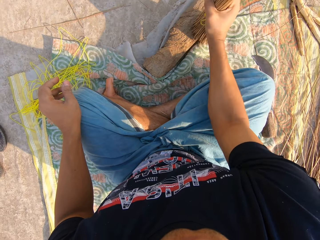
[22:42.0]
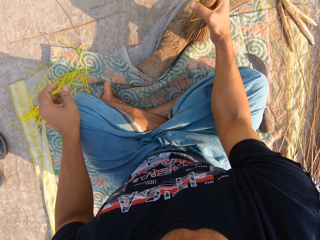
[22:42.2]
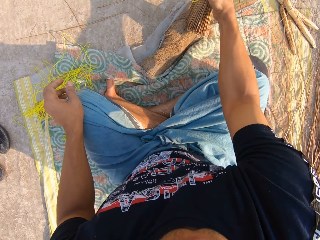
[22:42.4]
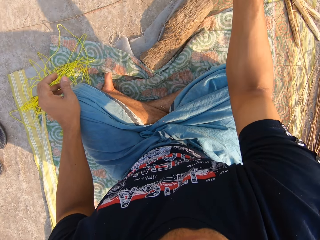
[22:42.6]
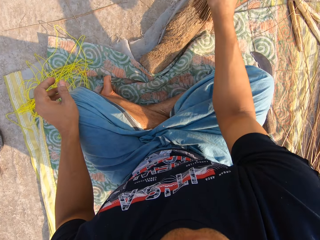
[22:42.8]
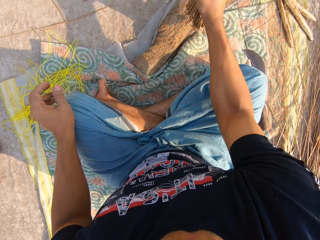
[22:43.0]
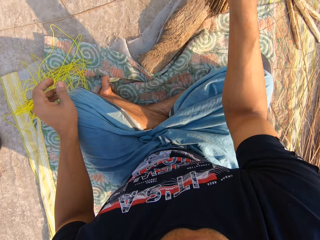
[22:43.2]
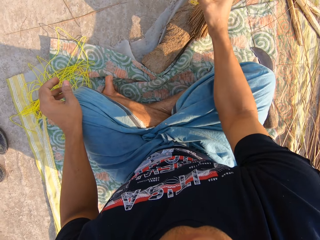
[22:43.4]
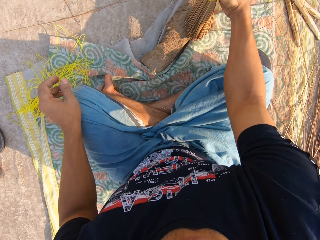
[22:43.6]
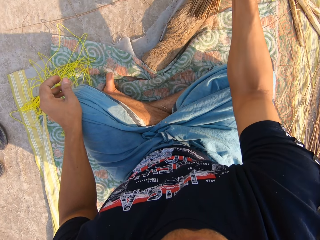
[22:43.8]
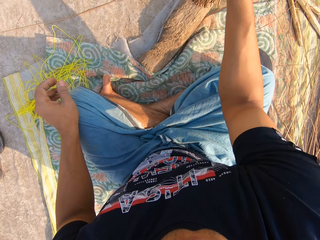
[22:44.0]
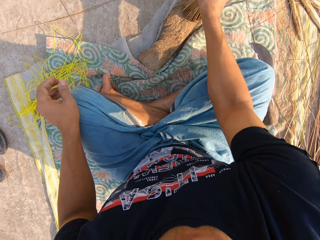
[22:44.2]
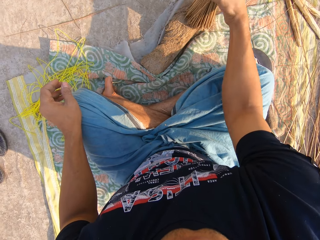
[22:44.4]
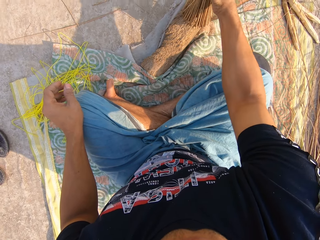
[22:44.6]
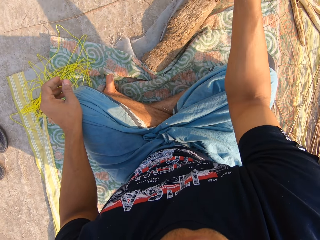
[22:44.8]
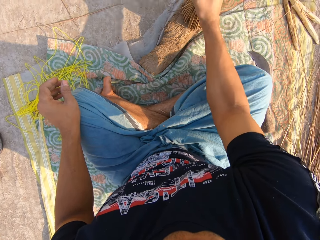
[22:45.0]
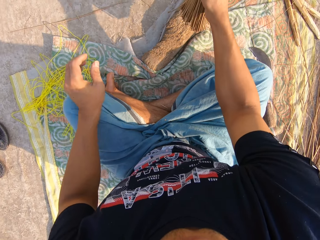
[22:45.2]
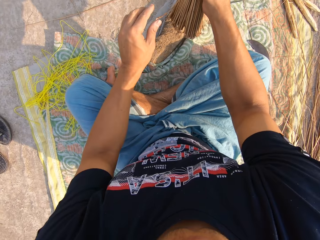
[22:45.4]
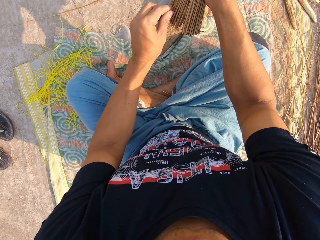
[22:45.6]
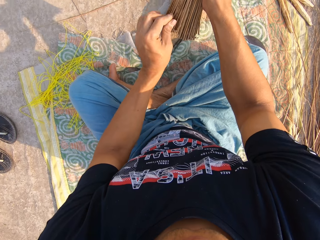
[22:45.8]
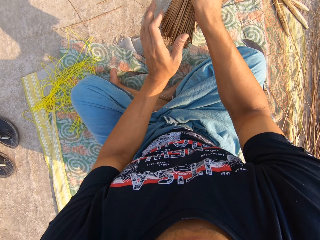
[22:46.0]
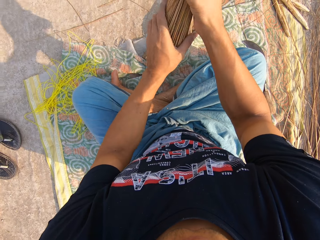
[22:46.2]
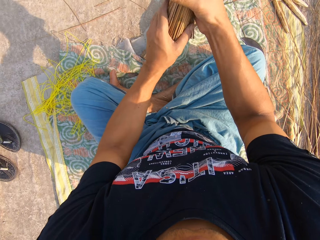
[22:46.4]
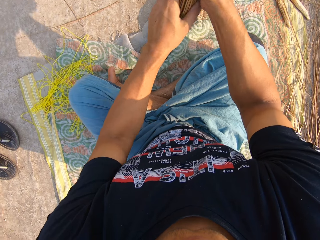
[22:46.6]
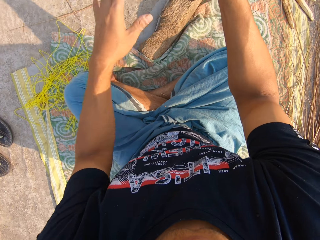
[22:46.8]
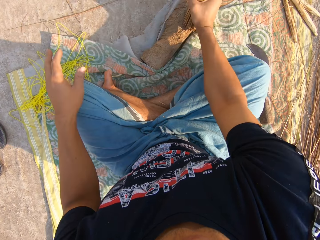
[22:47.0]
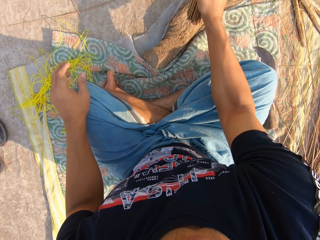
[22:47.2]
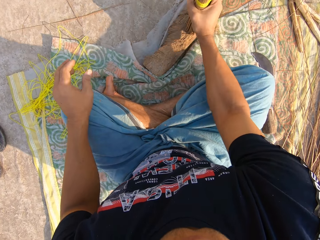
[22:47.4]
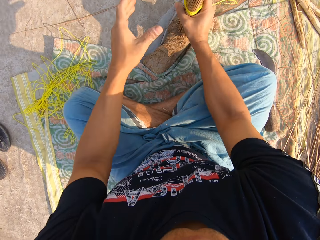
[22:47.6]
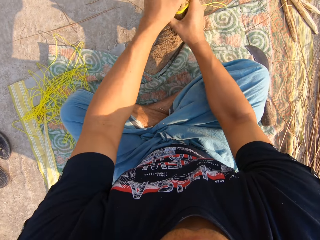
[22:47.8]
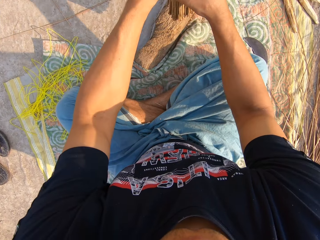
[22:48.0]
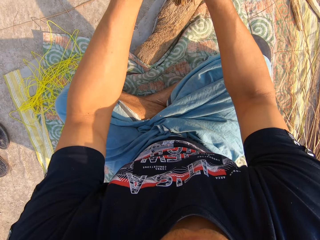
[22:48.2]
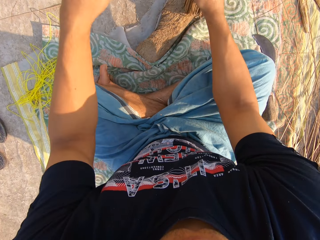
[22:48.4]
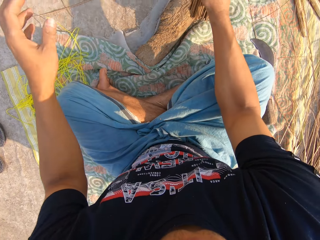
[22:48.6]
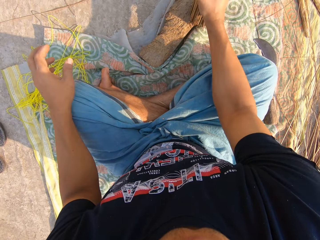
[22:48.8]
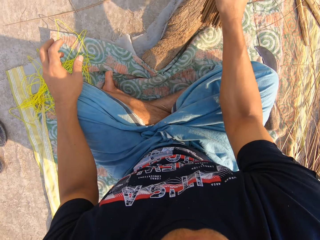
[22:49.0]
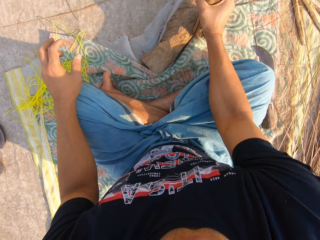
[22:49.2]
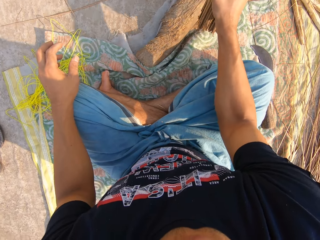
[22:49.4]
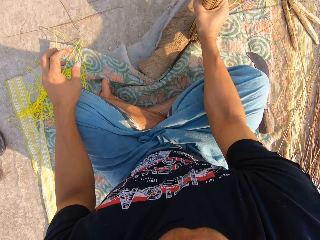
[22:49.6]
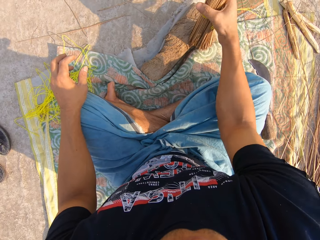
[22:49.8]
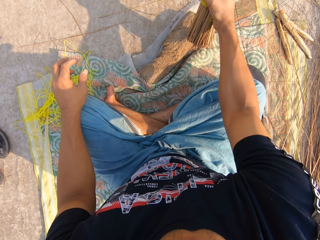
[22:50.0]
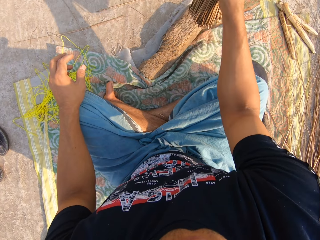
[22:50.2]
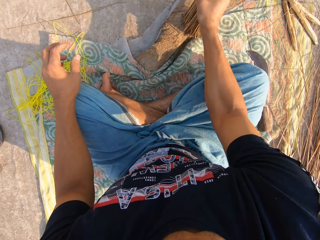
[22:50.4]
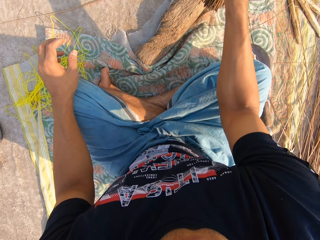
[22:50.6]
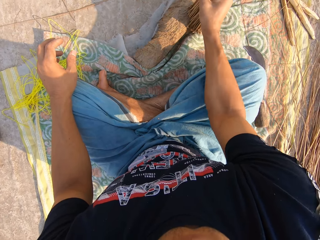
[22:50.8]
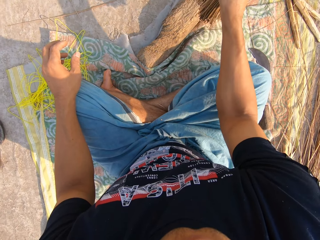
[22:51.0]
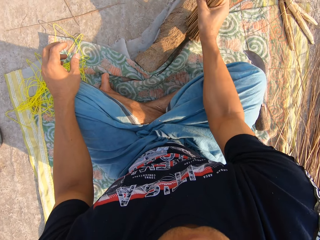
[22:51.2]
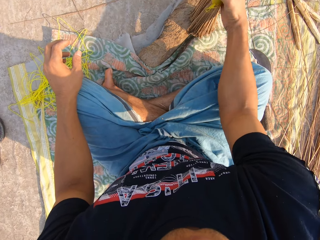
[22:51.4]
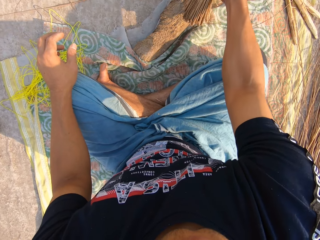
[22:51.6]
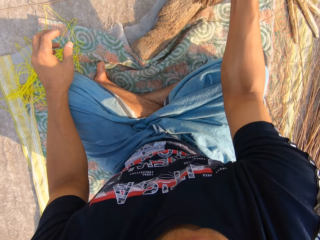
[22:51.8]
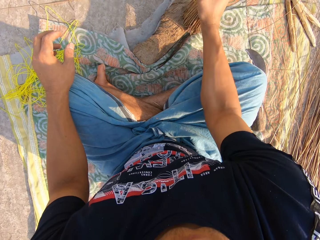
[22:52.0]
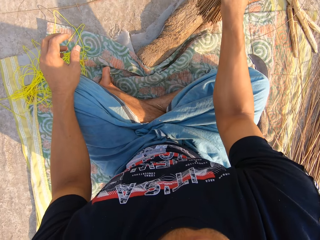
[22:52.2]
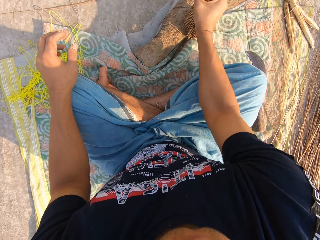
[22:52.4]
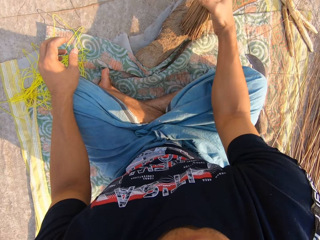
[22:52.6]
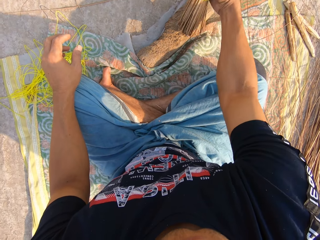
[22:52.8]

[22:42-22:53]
The camera wearer hits the broom on the wood with his right hand. He adjusts a broomstick with his left hand. He holds the broomstick with both his hands, lets go of the broomstick, and hits the broomsticks on the board. He holds the broomstick with both his hands and hits the broomsticks on the board.

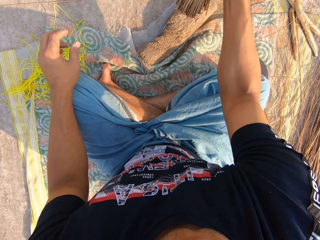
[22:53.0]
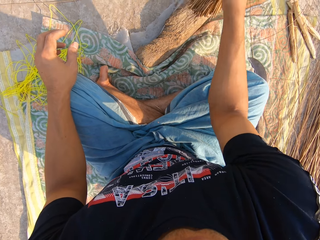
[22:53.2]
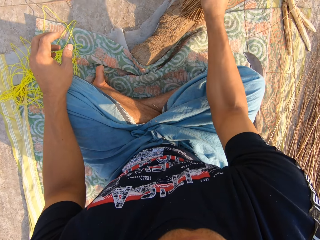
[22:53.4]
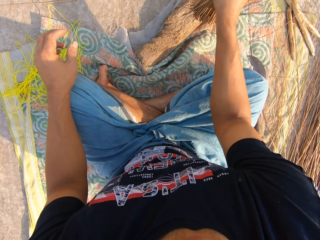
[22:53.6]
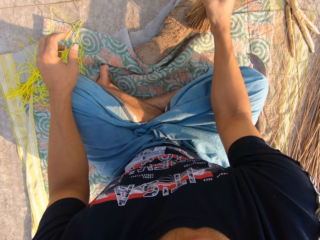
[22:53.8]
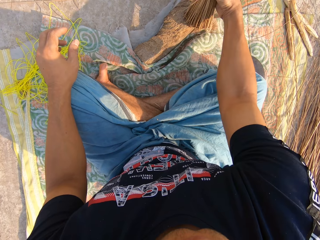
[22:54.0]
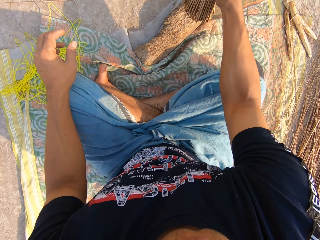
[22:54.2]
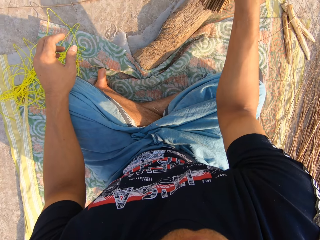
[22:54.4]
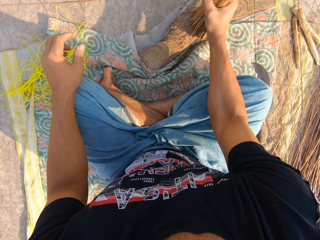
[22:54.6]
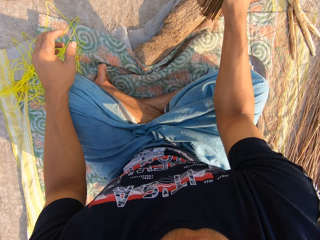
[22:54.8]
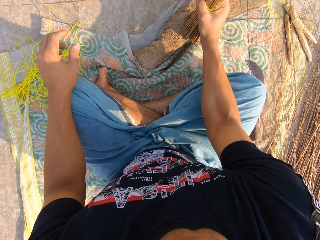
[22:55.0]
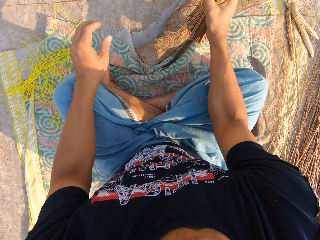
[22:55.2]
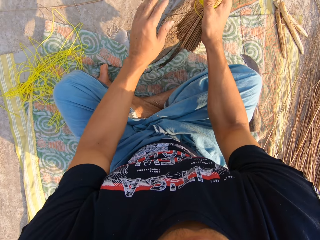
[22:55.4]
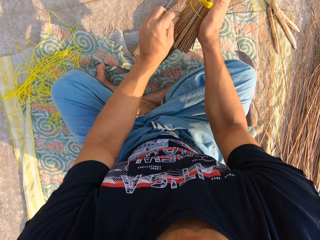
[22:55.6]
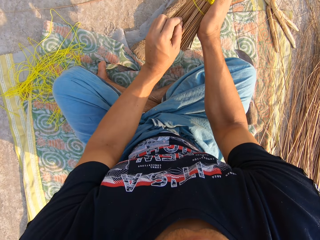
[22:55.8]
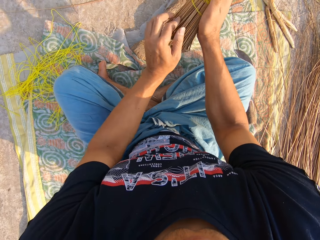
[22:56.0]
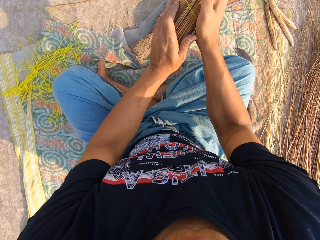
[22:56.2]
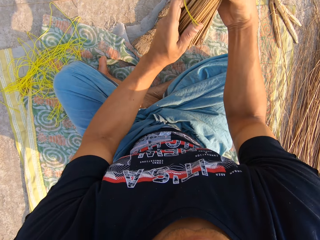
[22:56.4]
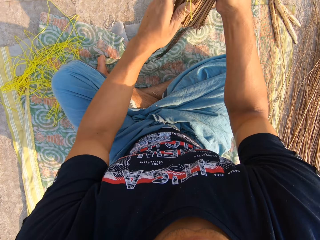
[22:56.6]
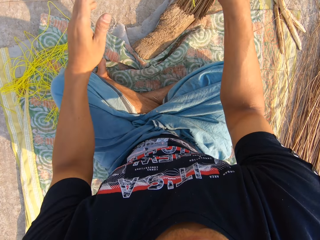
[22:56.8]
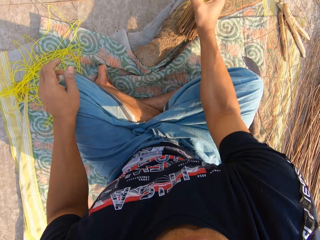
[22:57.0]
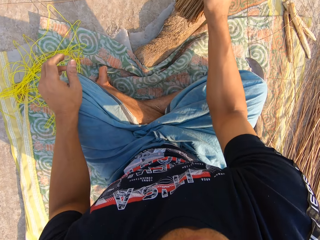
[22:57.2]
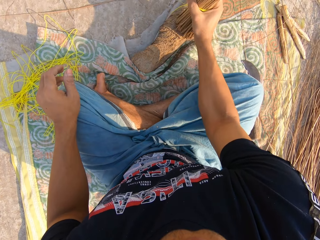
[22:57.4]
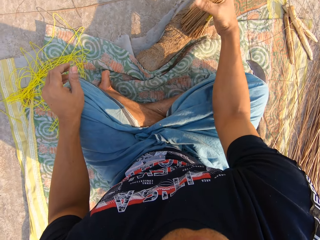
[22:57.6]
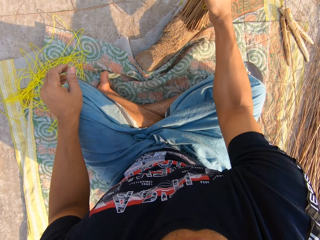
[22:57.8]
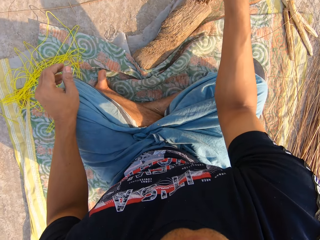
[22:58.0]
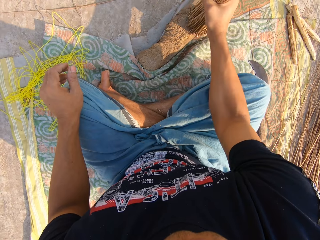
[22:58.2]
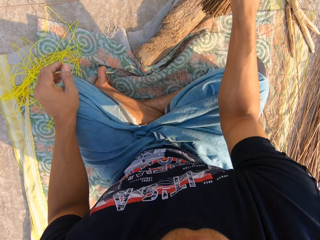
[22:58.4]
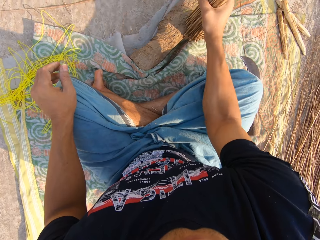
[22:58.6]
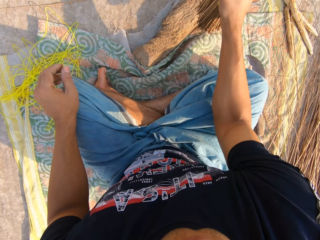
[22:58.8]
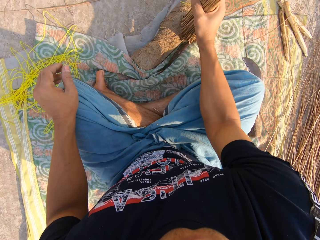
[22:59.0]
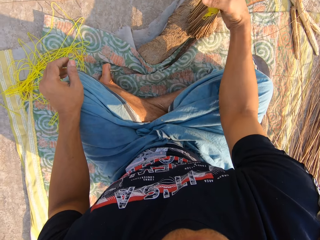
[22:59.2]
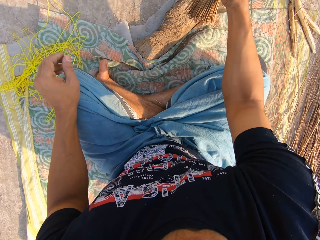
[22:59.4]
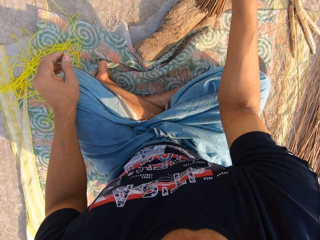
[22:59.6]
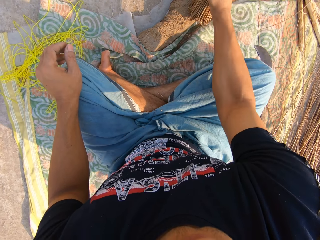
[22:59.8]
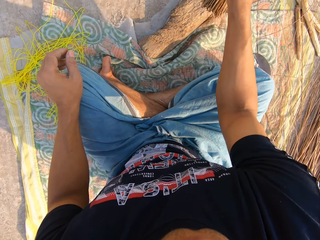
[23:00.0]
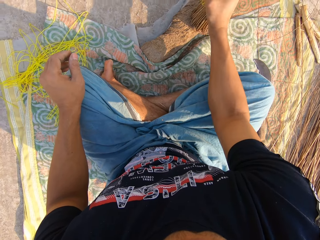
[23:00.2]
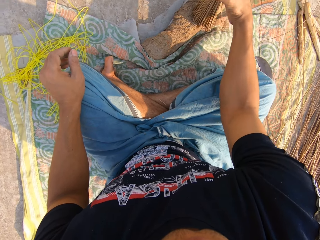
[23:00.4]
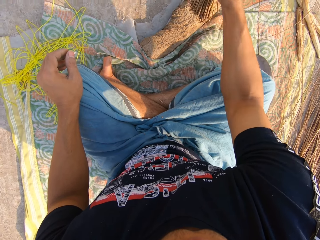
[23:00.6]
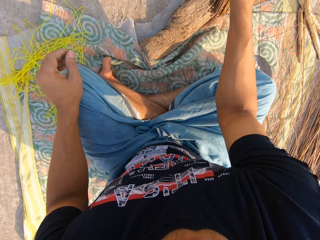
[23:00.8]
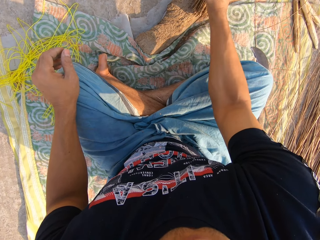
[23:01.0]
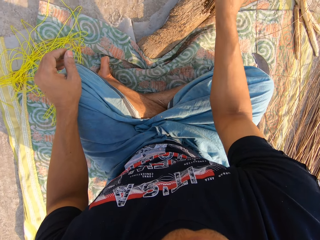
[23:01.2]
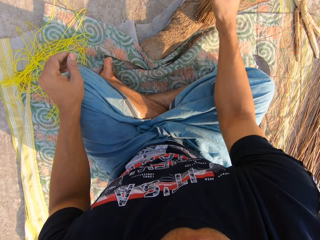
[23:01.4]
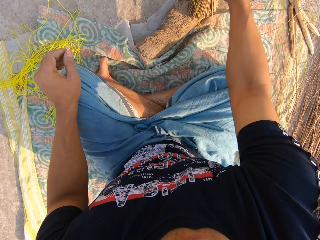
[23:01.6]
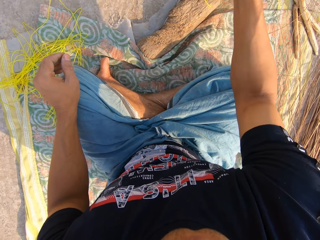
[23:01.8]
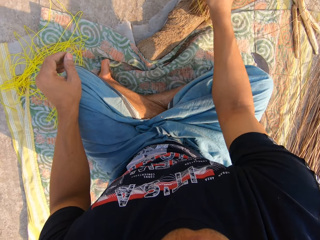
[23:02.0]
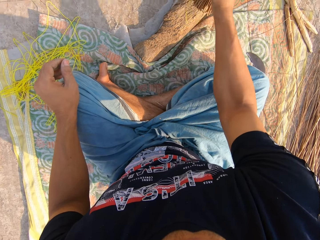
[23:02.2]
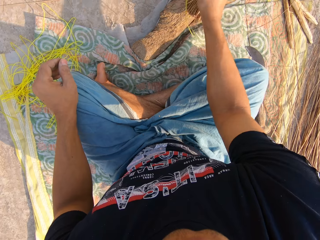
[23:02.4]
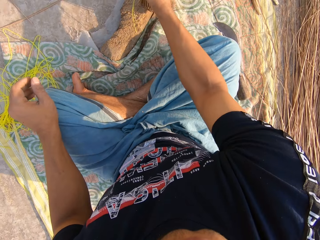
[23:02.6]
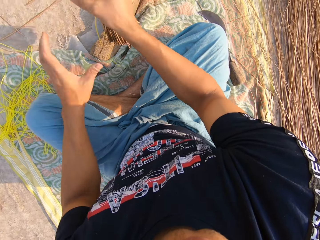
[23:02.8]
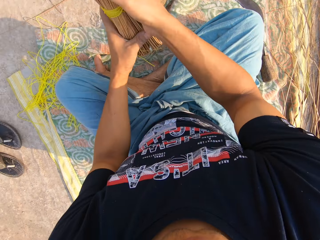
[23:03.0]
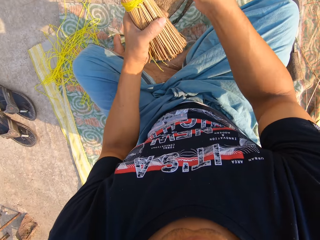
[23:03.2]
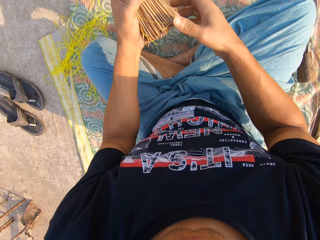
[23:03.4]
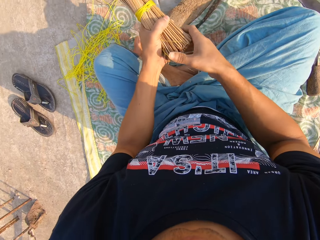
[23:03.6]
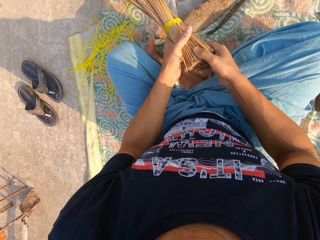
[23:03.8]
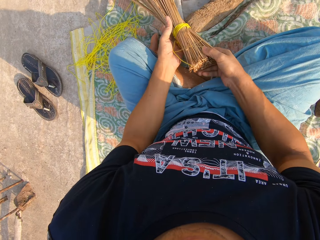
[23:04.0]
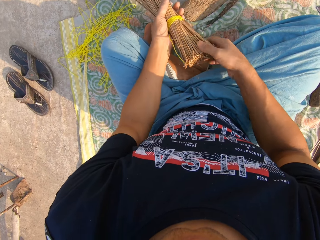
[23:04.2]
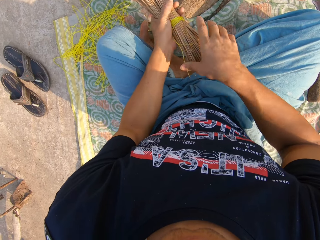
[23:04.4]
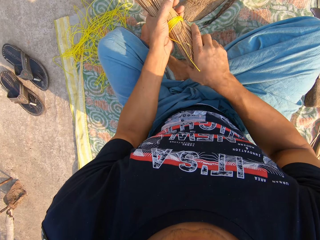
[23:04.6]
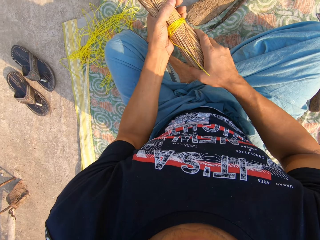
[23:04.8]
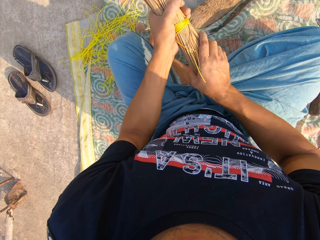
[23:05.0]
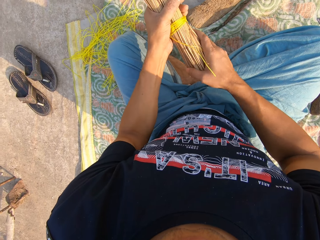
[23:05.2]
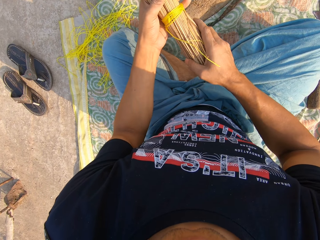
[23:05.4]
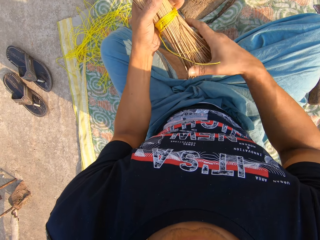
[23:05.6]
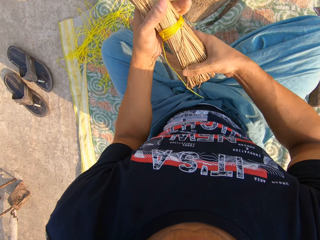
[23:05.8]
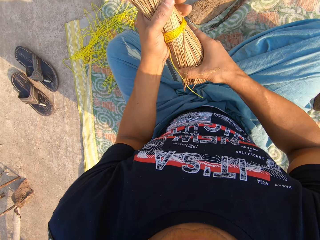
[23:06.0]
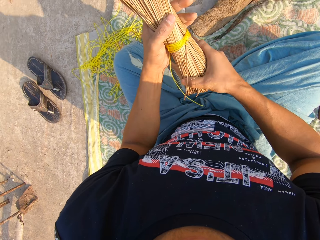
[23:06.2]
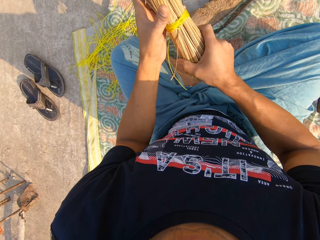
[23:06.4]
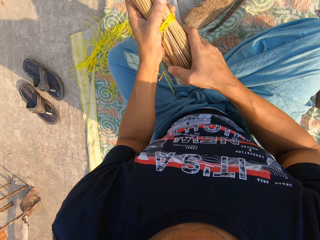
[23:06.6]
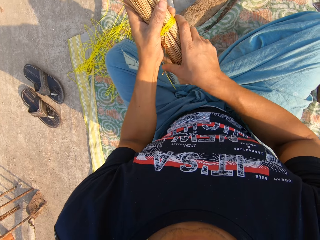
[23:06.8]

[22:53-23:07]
The camera wearer adjusts a broomstick with his left hand. He holds the broomstick with both his hands, lets go of the broomstick, and hits the broomsticks on the board. He places the broomstick in his left hand. He holds the broom with his left hand. He holds the broomstick with both his hands and adjusts the broomsticks with his hands.
